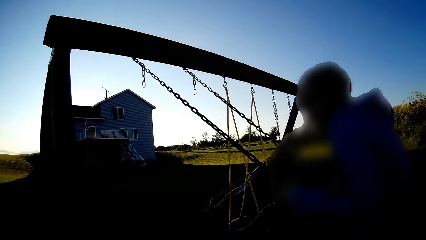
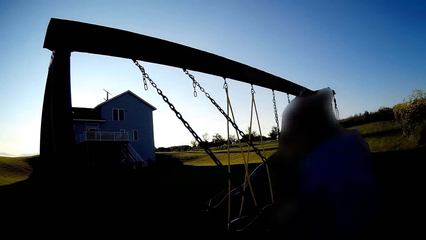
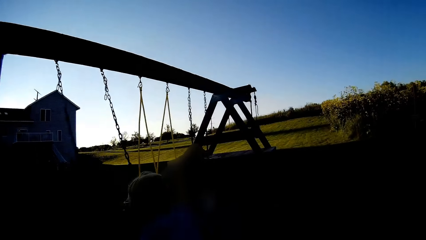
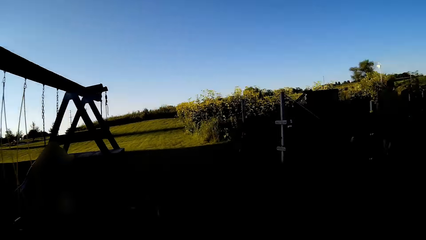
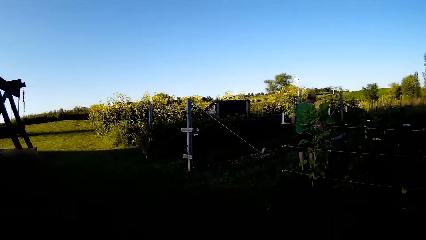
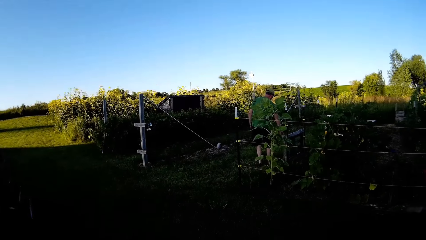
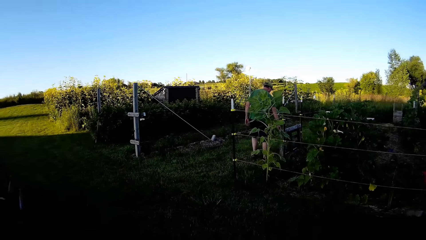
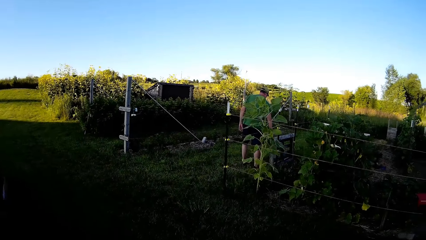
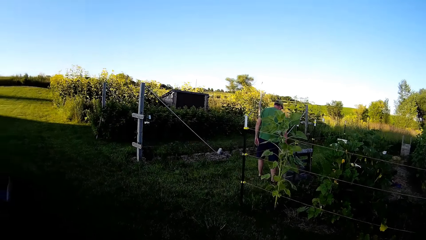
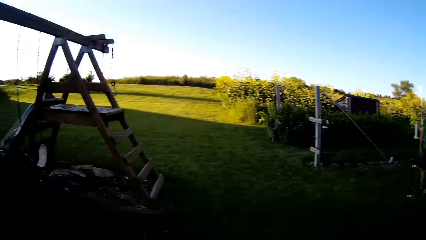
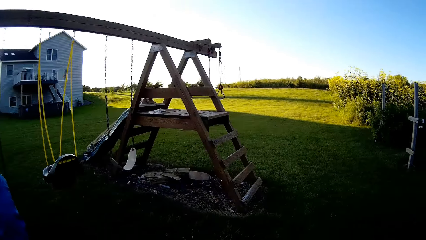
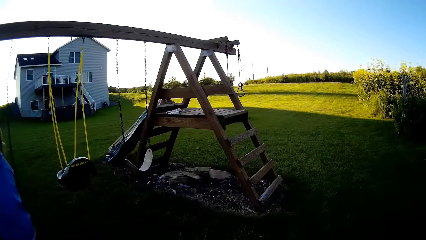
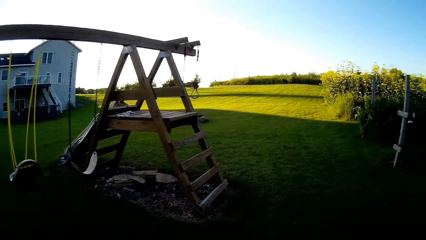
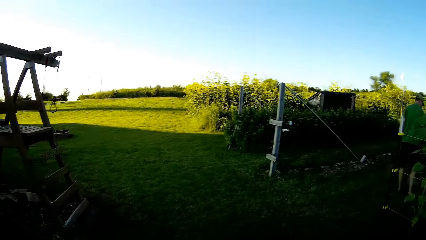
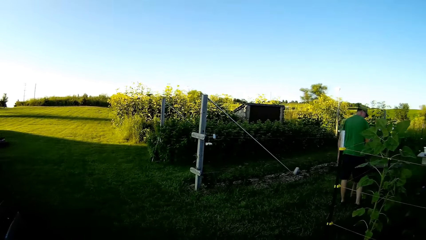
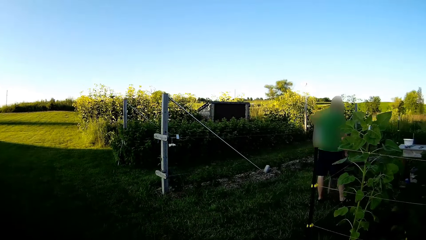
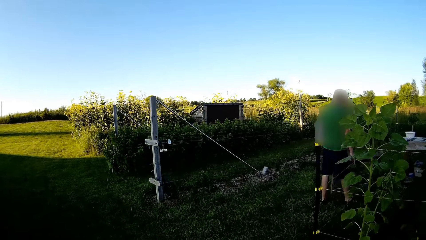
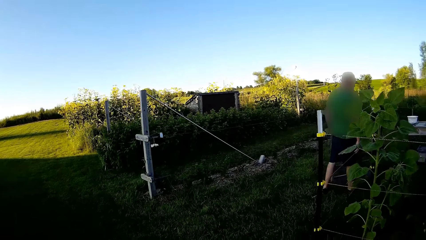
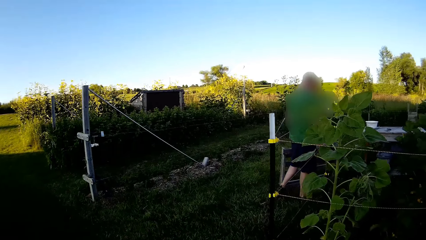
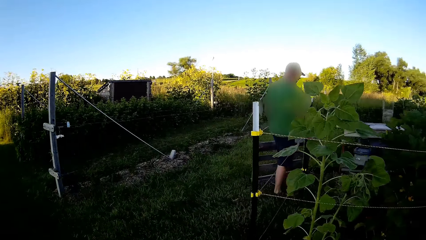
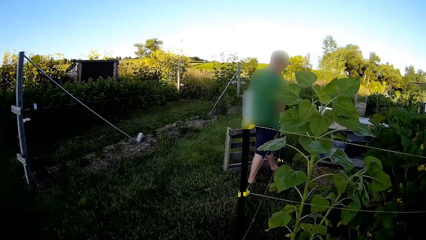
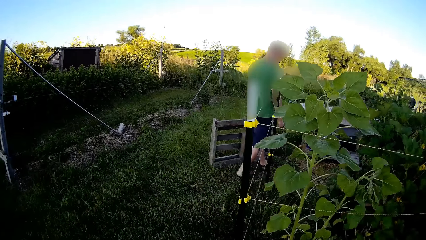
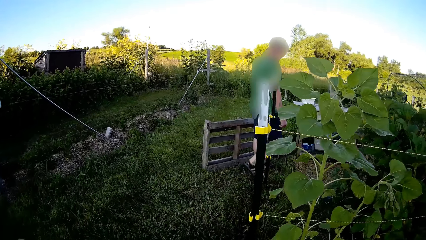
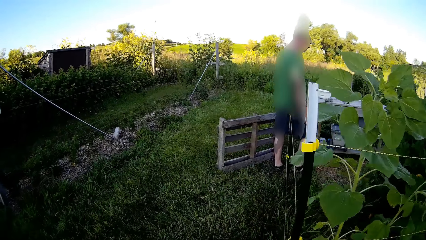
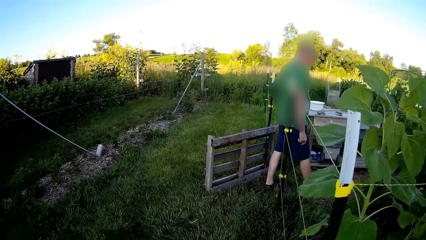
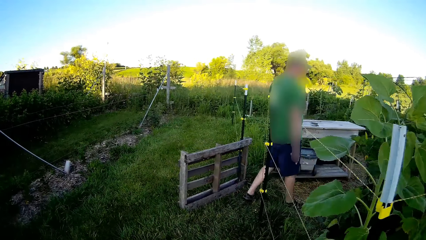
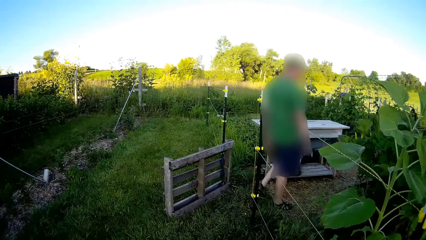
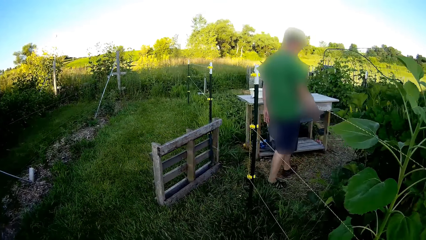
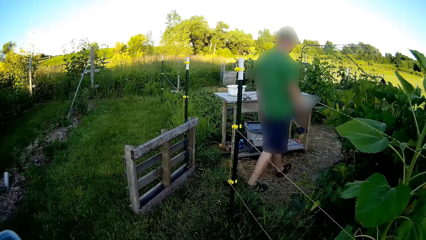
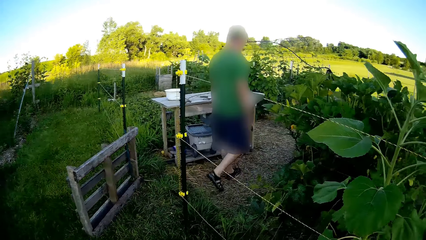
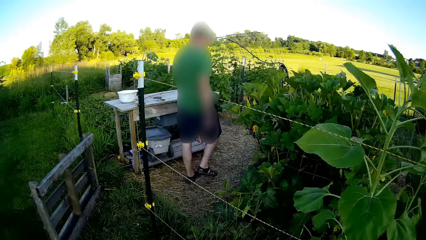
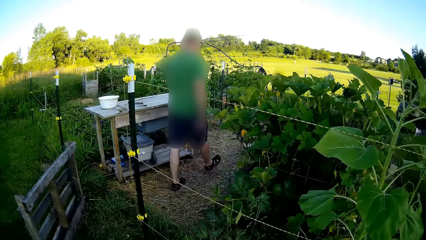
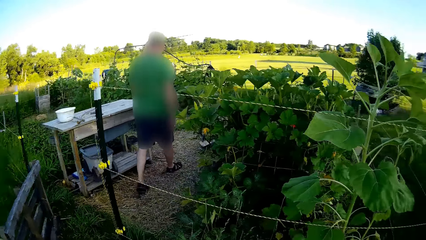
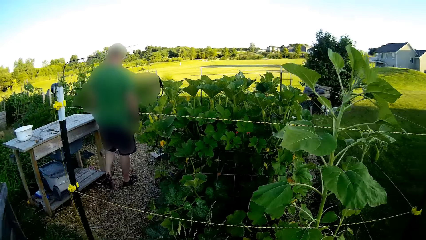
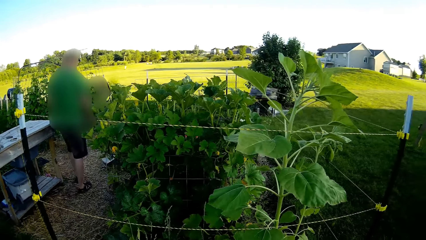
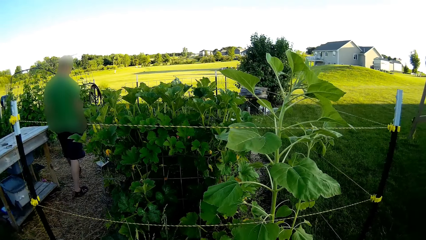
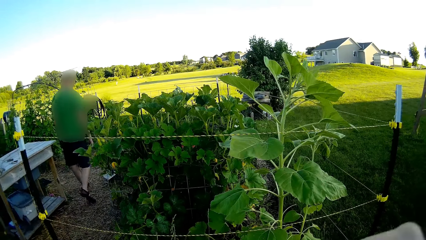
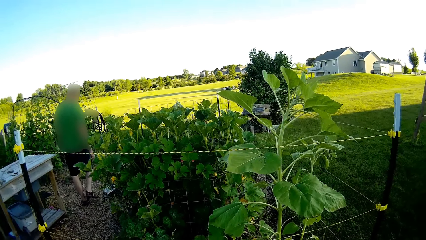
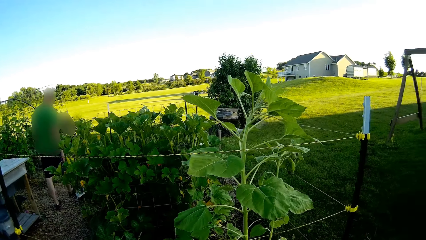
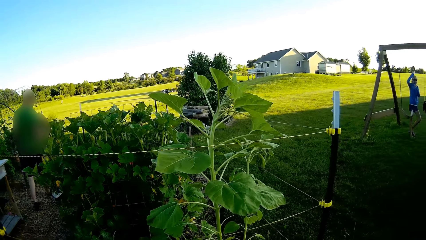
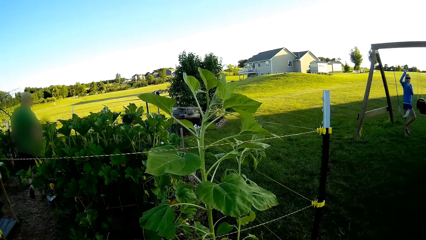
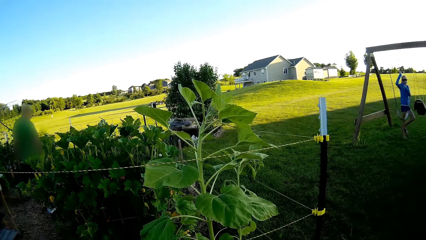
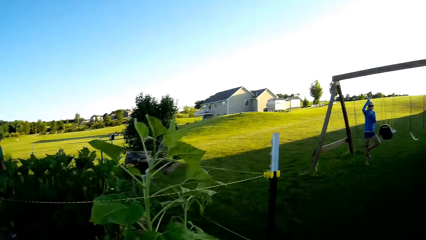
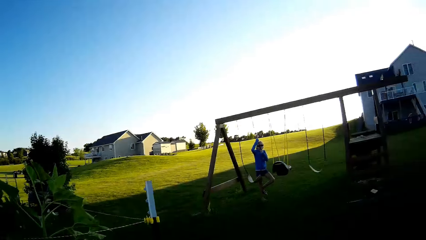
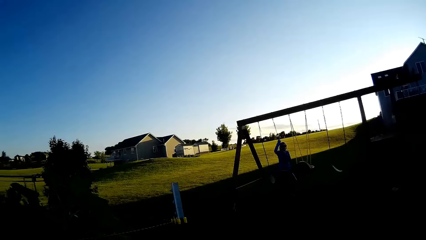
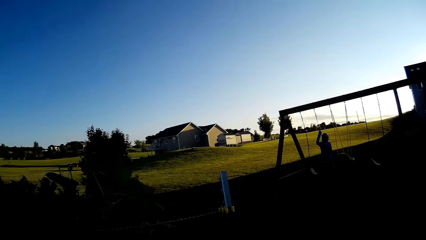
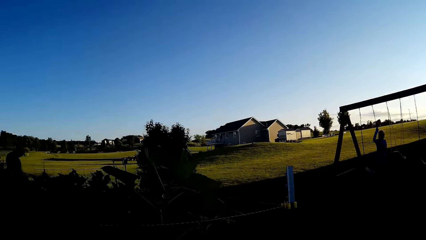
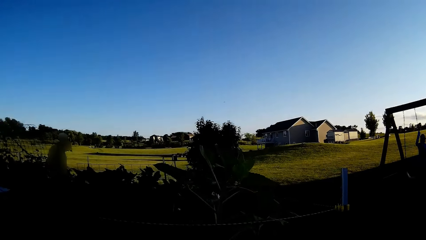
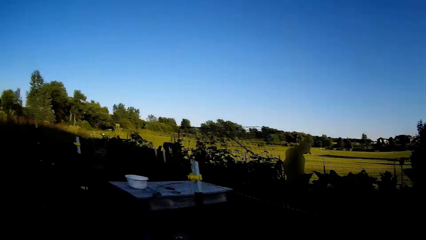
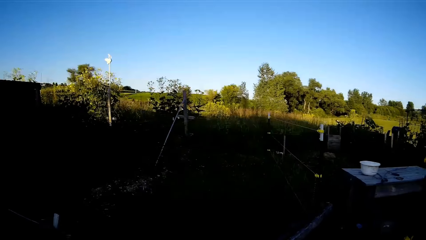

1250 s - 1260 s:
The camera wearer walks around. They look around. A person harvests something.

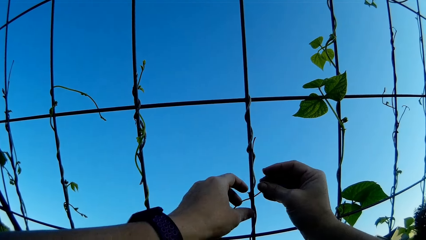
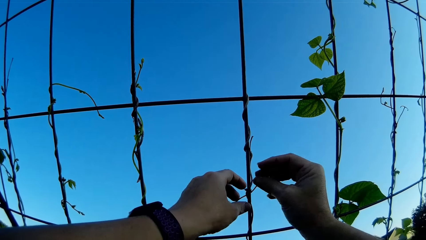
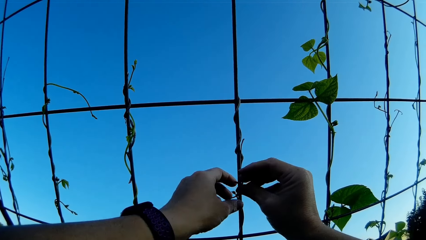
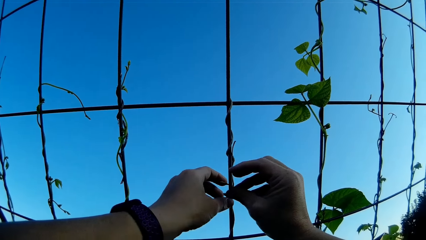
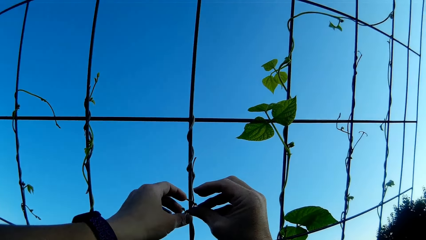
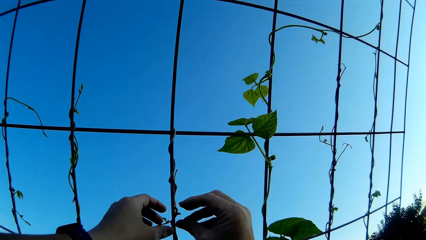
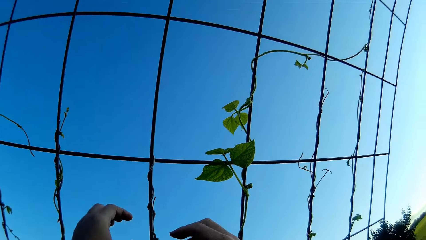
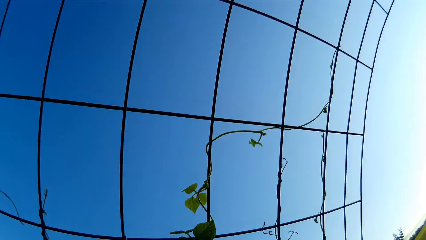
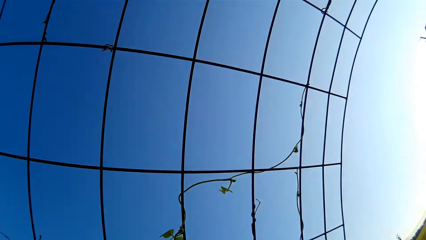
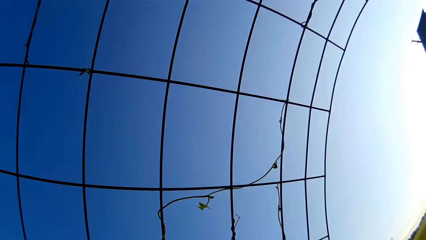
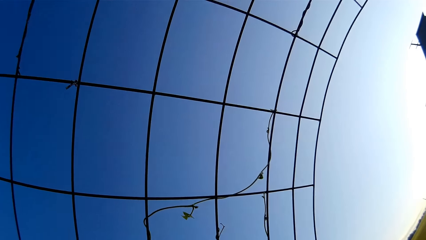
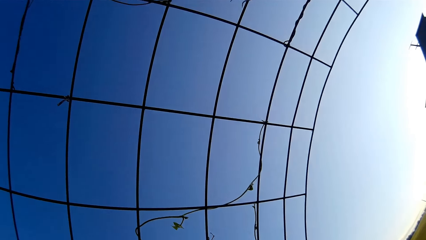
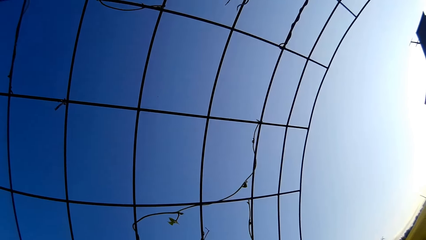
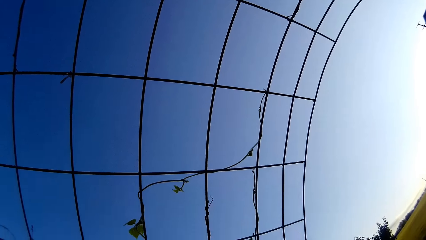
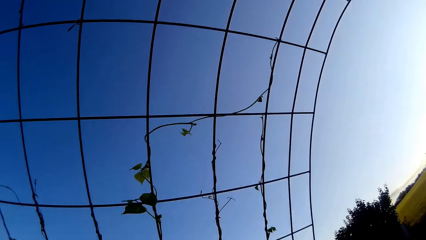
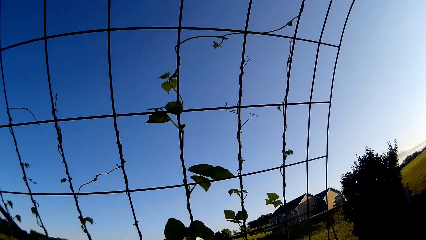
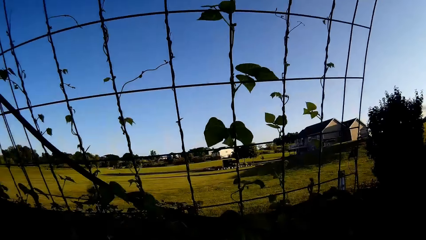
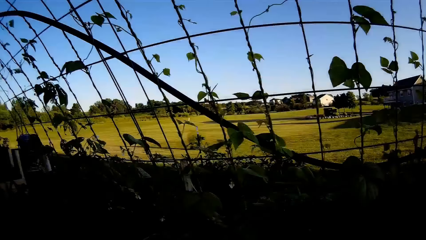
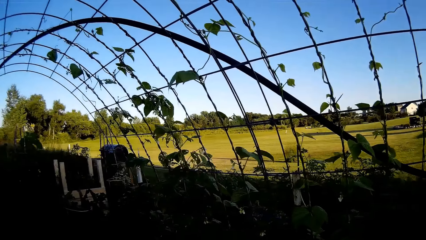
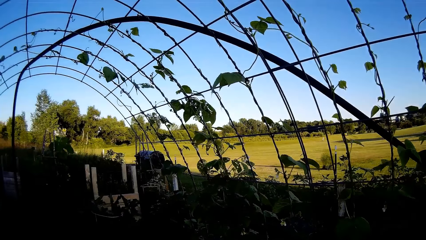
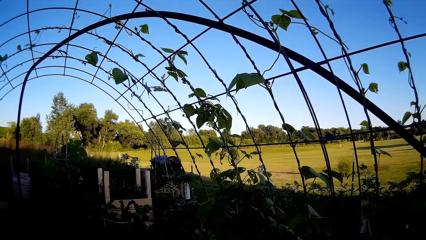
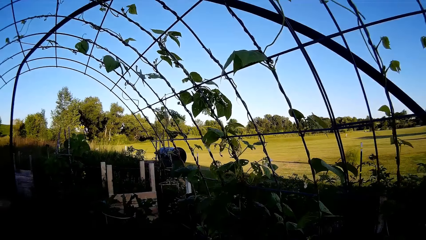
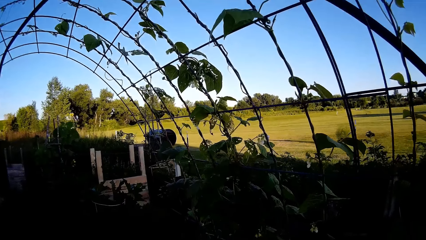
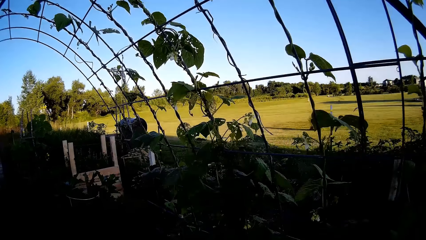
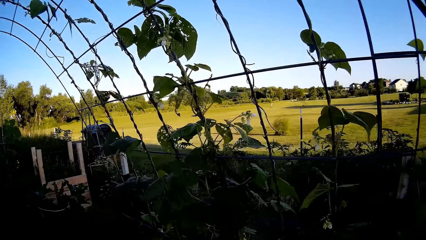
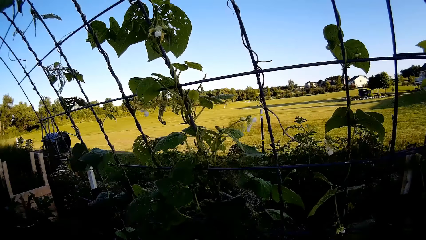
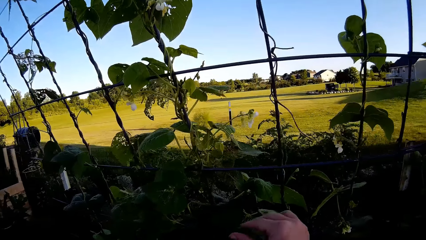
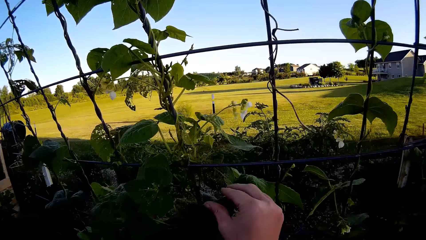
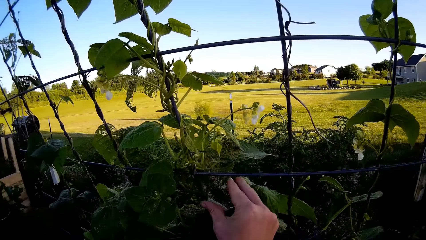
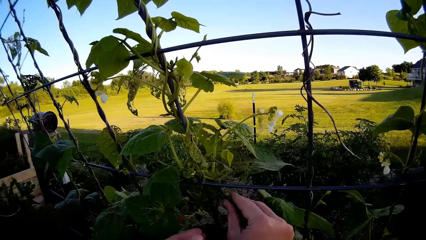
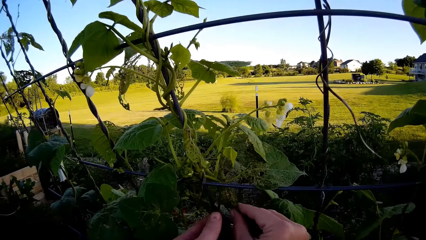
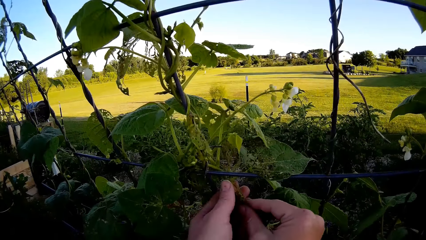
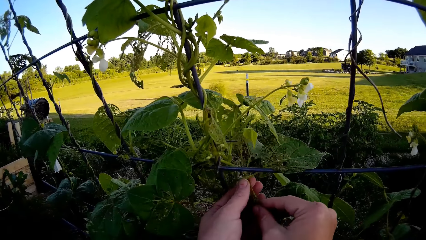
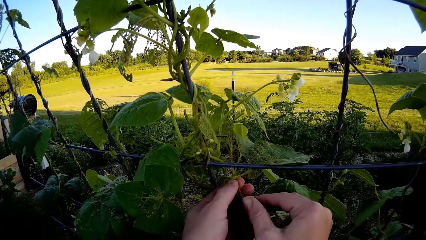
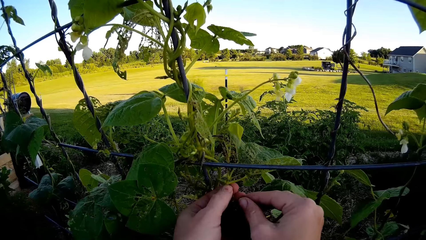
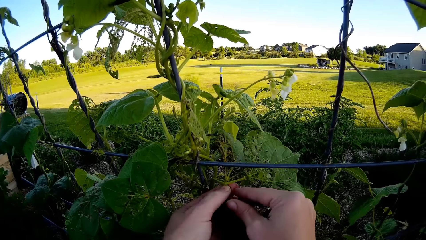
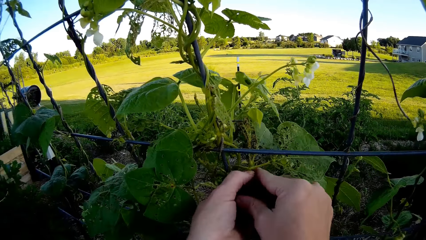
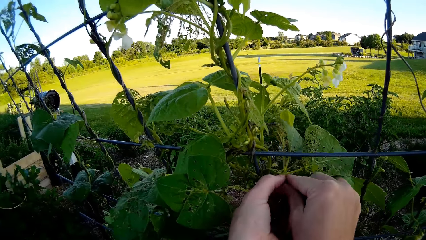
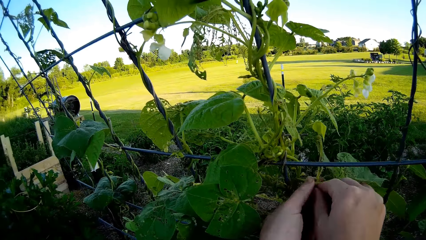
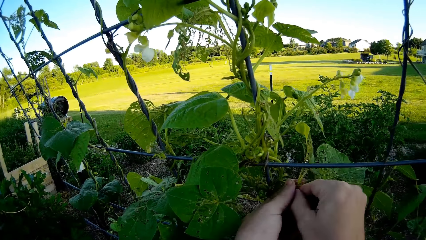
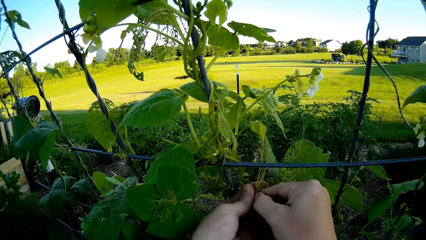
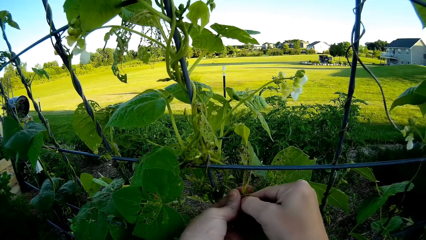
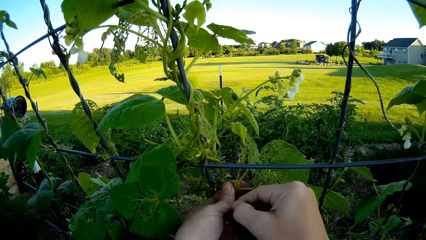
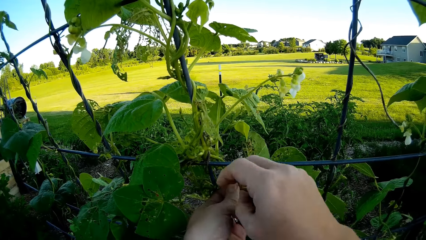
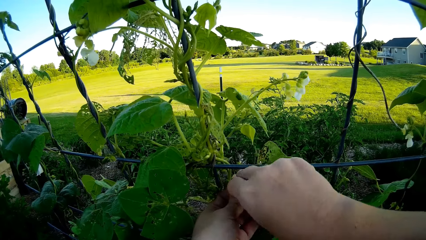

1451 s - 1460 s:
The camera wearer looks around. They walk across the garden. They cut the leaves of a plant.
